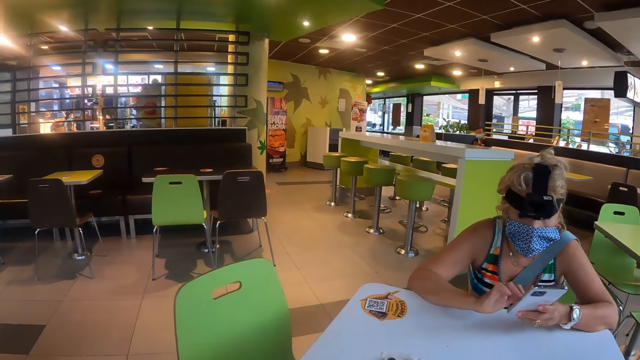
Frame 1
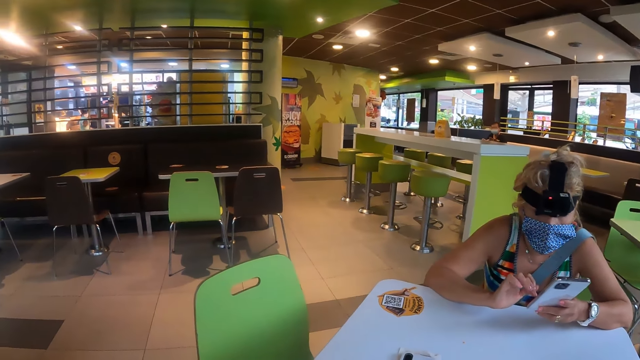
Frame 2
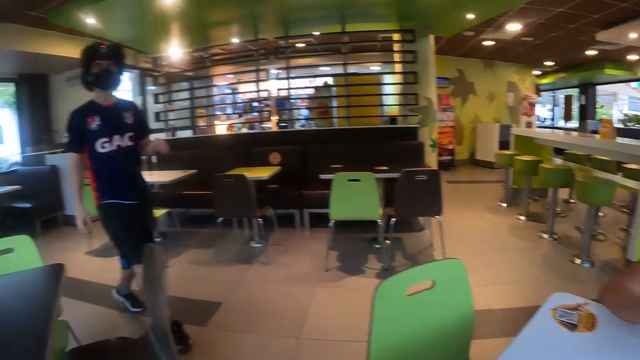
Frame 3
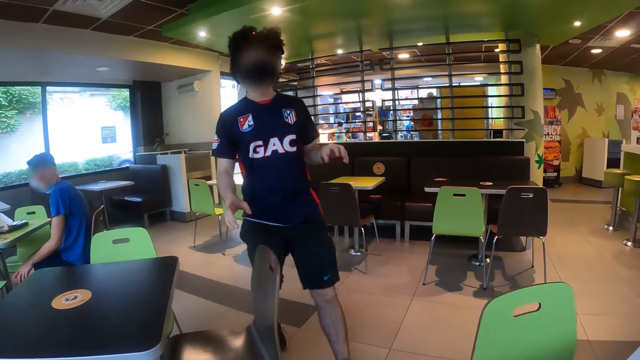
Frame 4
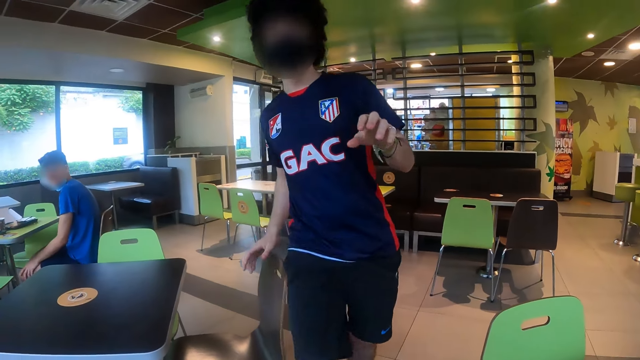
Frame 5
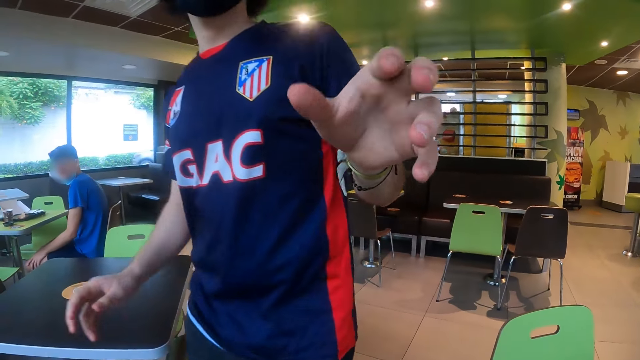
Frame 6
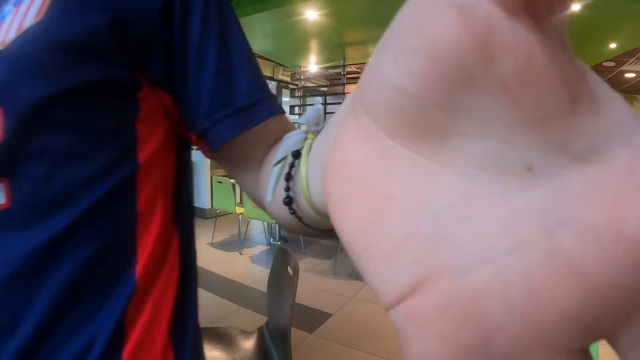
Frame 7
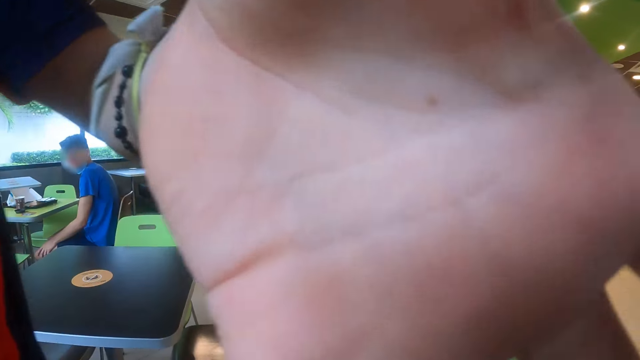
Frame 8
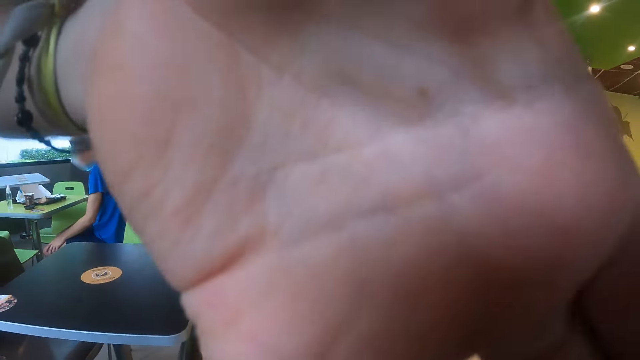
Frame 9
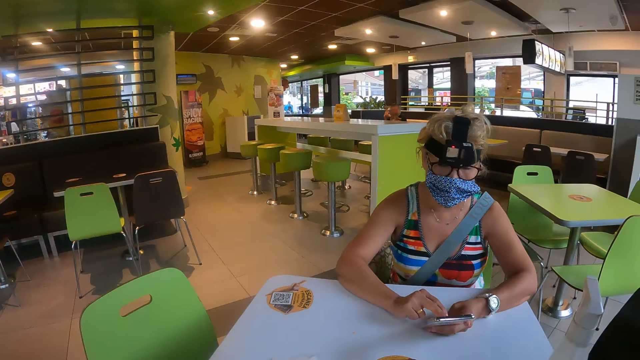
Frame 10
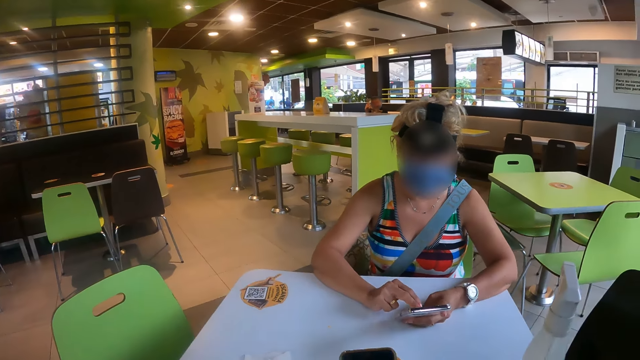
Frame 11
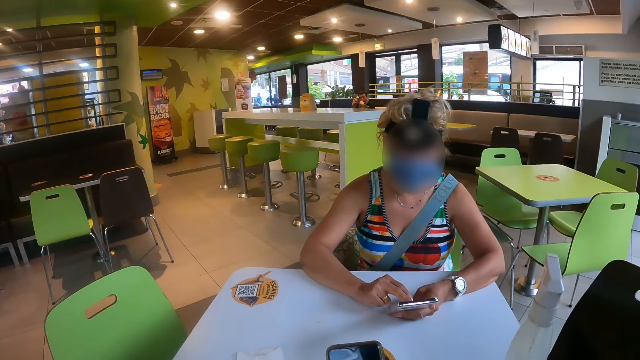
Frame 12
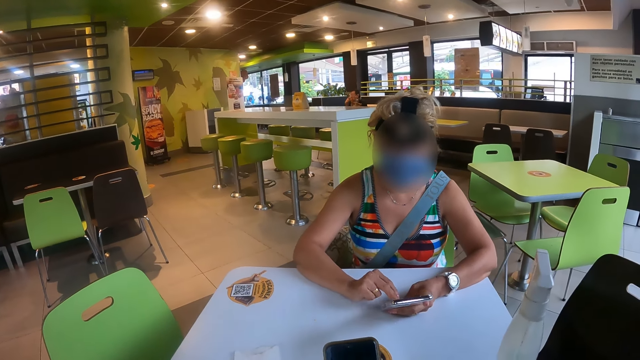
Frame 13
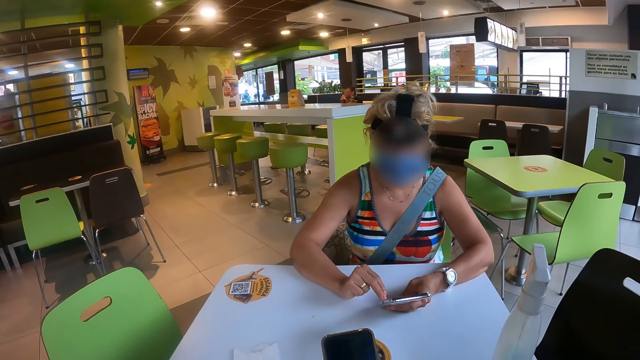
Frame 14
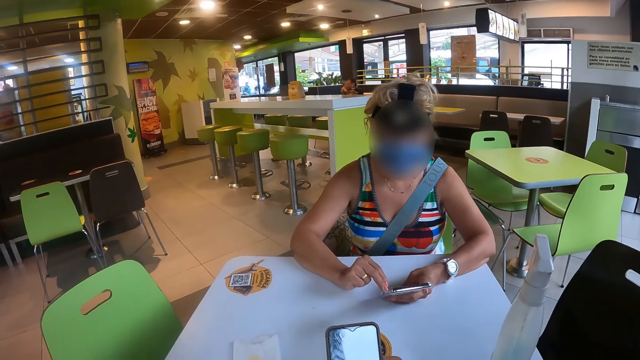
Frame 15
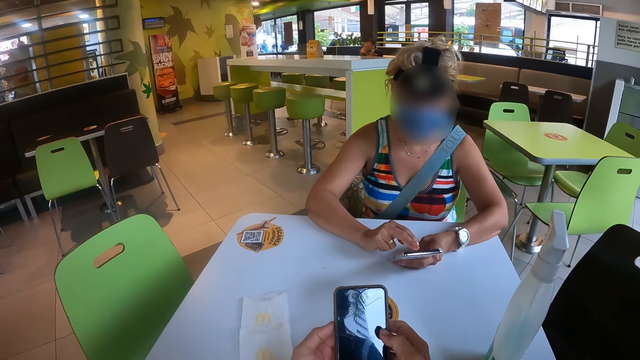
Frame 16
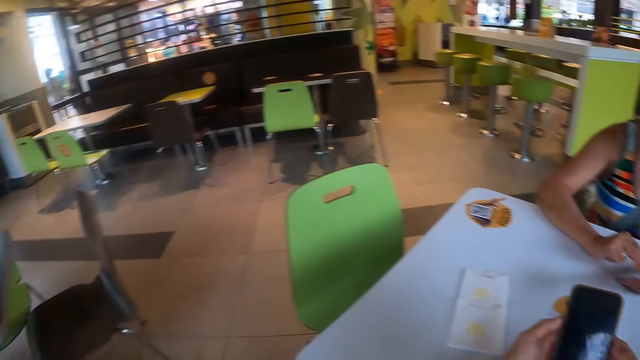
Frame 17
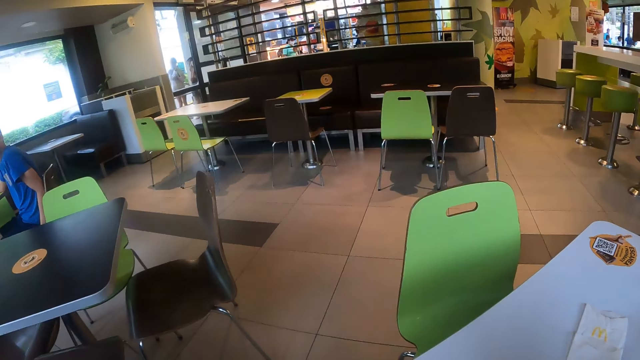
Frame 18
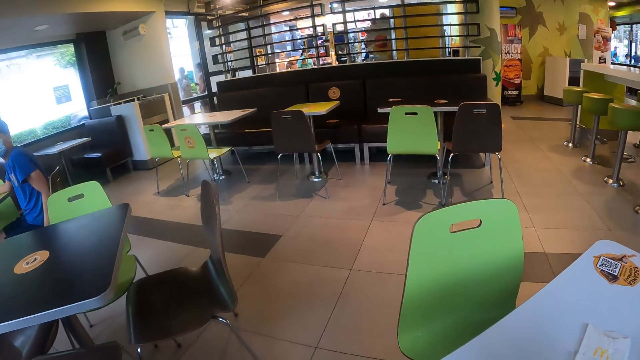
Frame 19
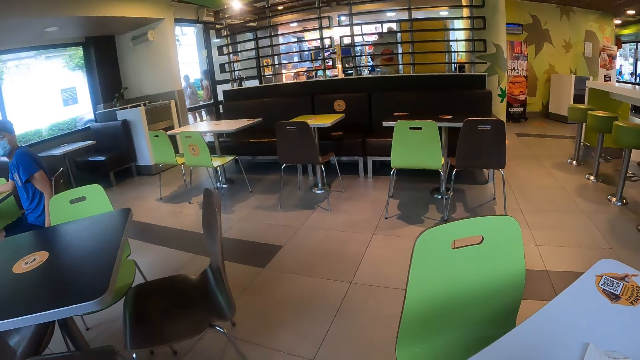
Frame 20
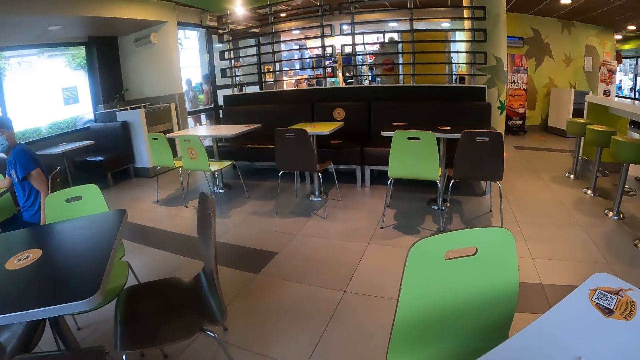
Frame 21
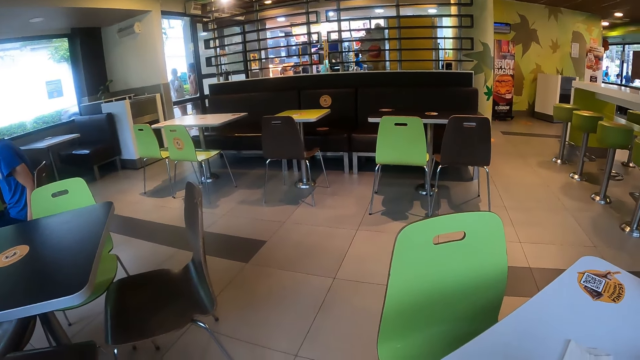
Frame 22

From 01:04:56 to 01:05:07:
A person operates the phone. Another person walks towards the camera wearer and touches a head camera for the camera wearer. The camera wearer looks at a third person. The third person operates her phone. The camera wearer operates the phone. The third person looks around a cafeteria.

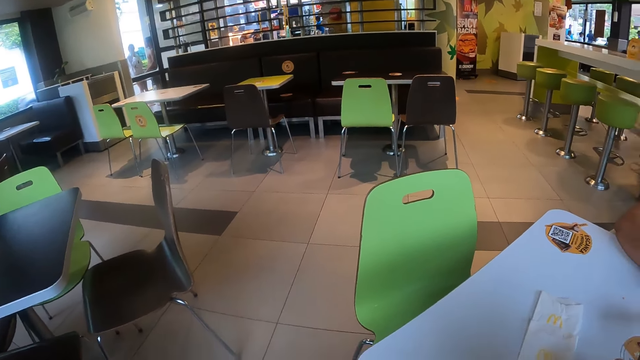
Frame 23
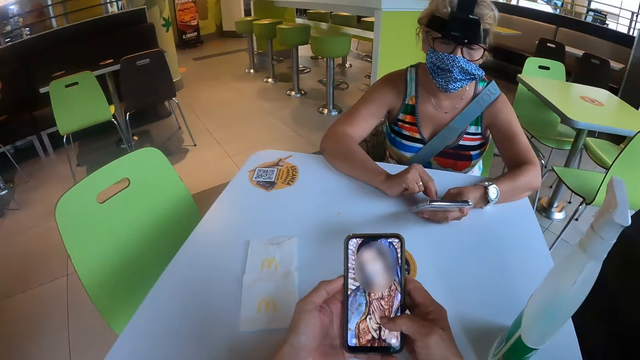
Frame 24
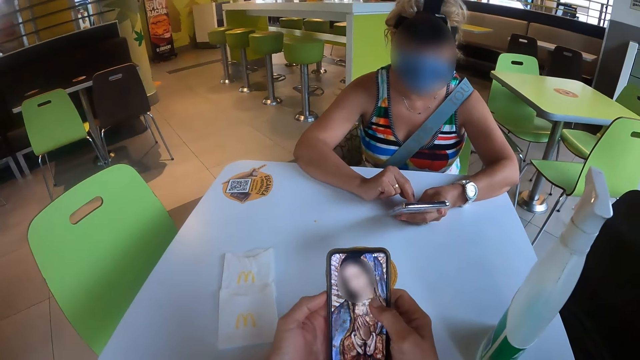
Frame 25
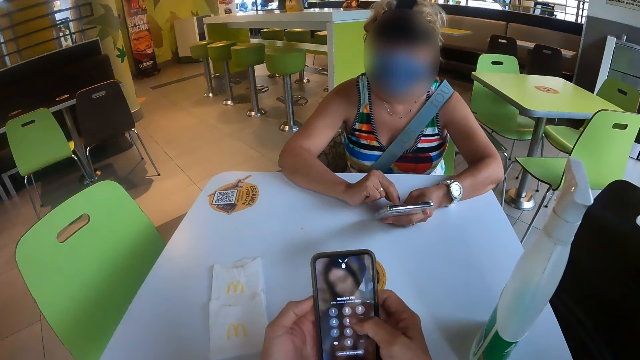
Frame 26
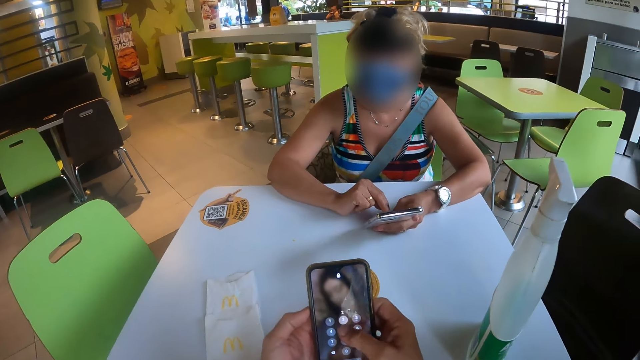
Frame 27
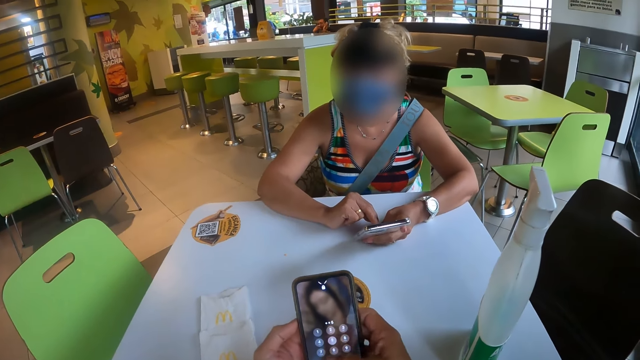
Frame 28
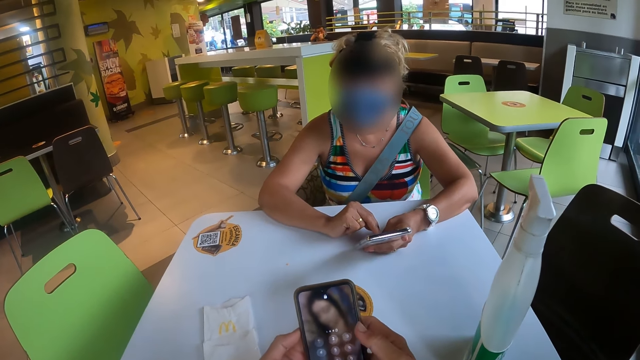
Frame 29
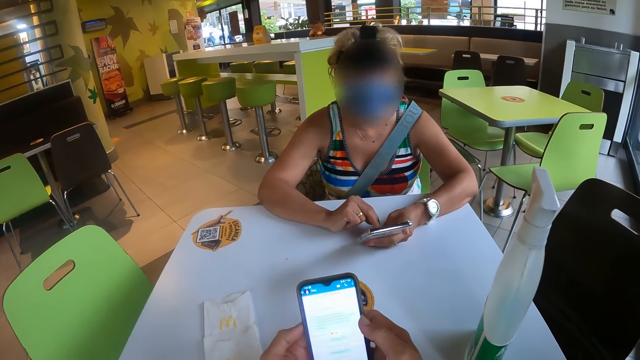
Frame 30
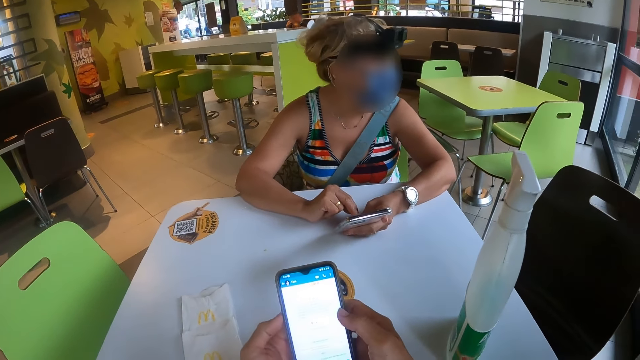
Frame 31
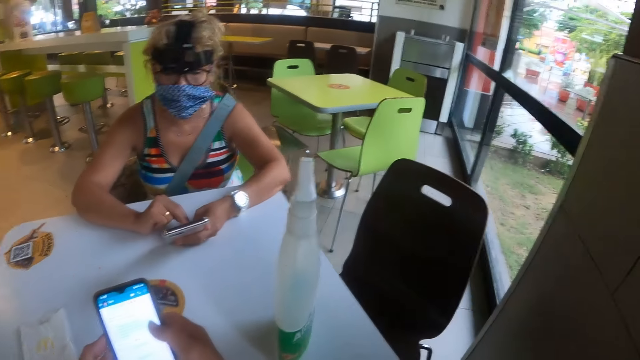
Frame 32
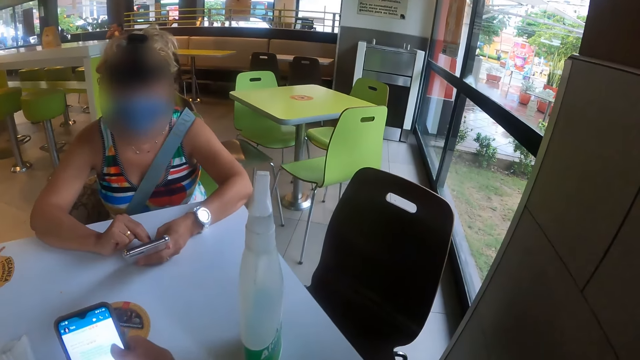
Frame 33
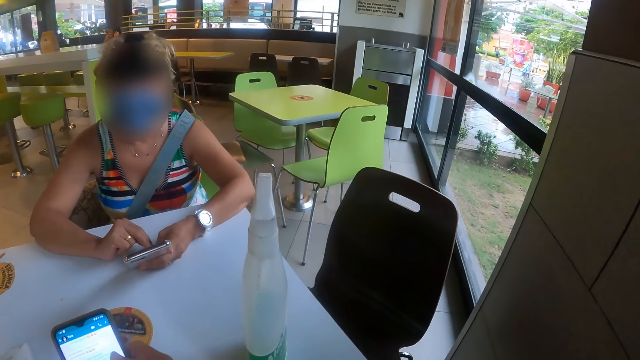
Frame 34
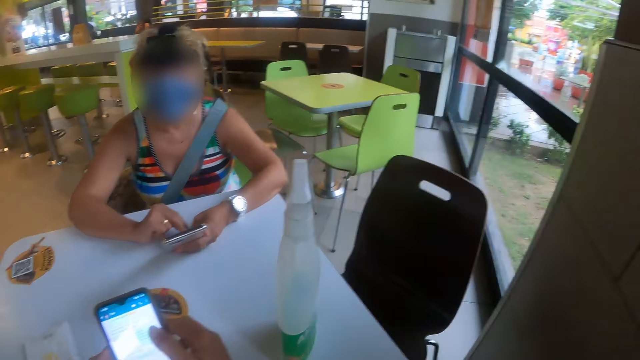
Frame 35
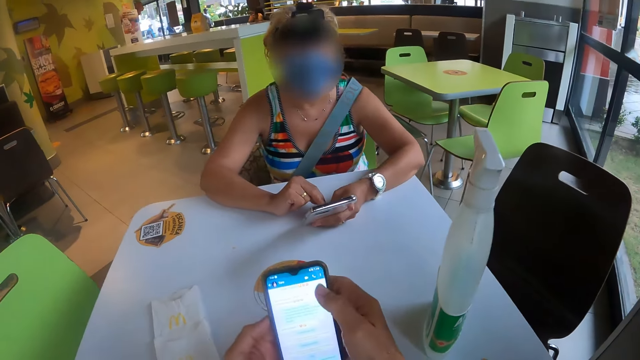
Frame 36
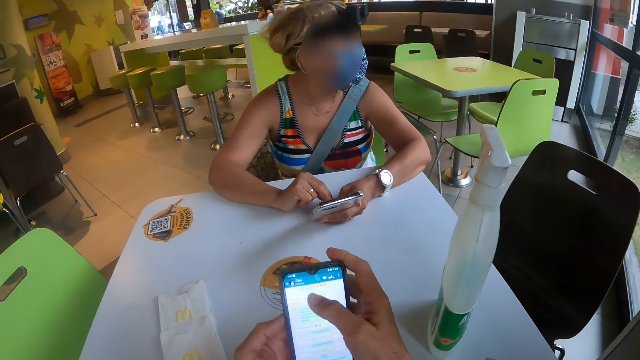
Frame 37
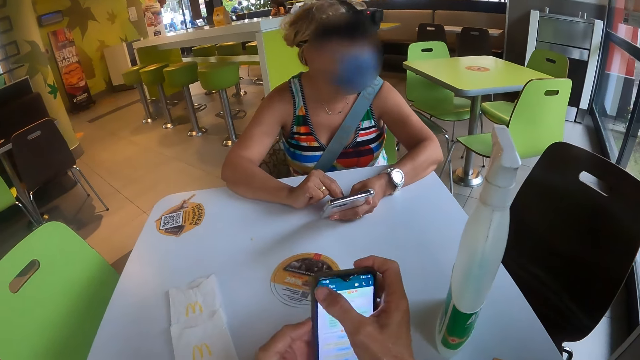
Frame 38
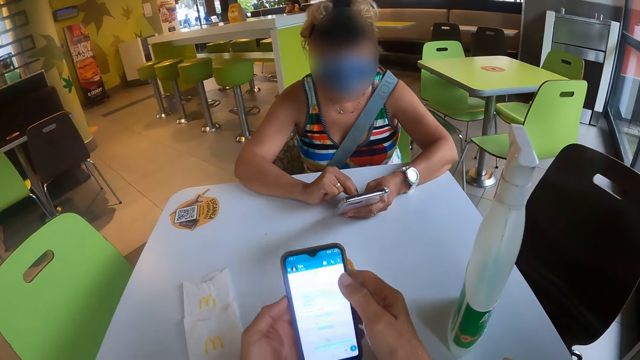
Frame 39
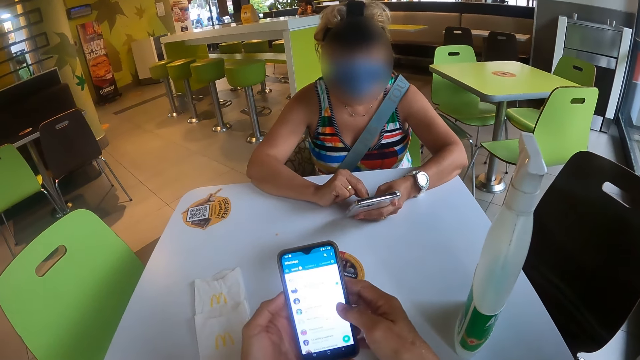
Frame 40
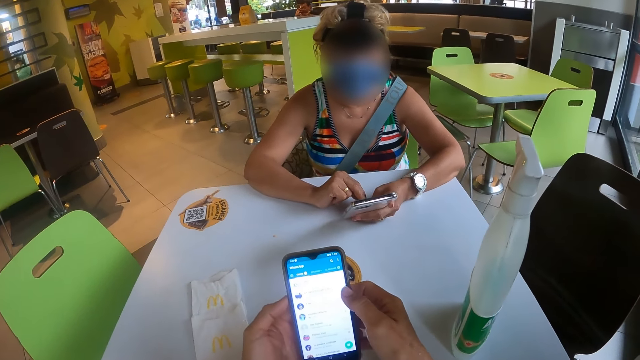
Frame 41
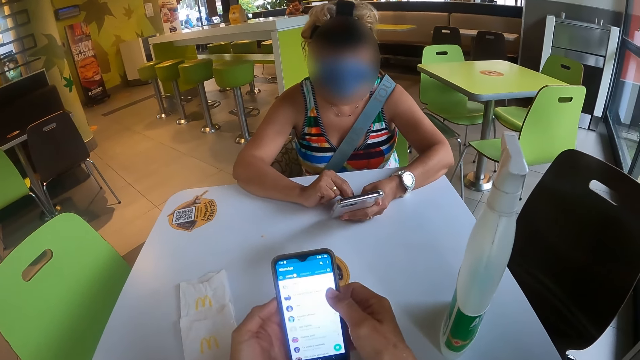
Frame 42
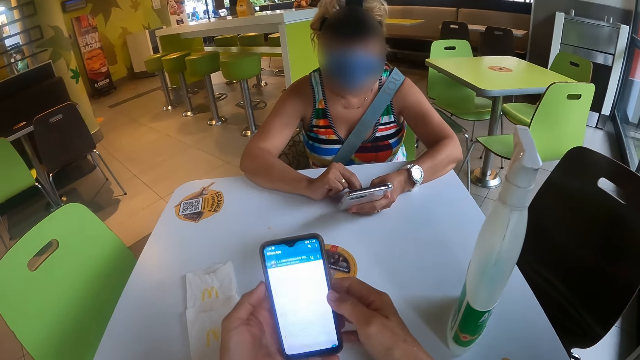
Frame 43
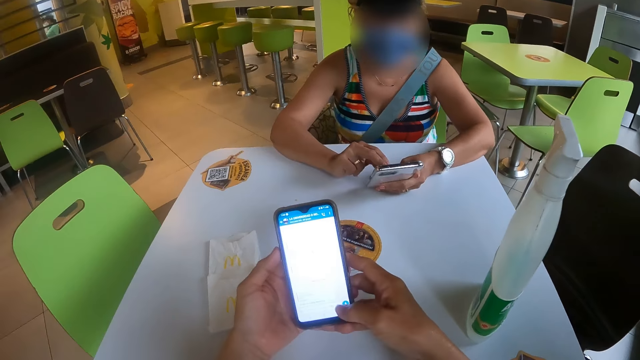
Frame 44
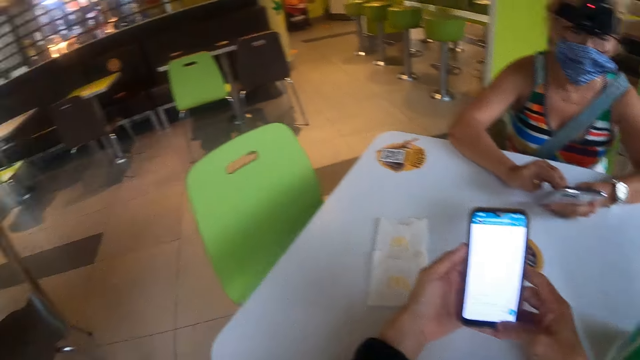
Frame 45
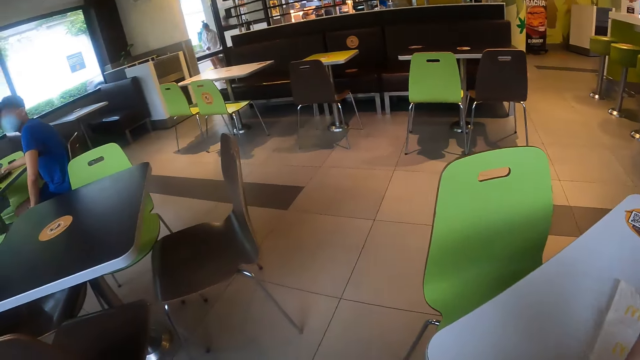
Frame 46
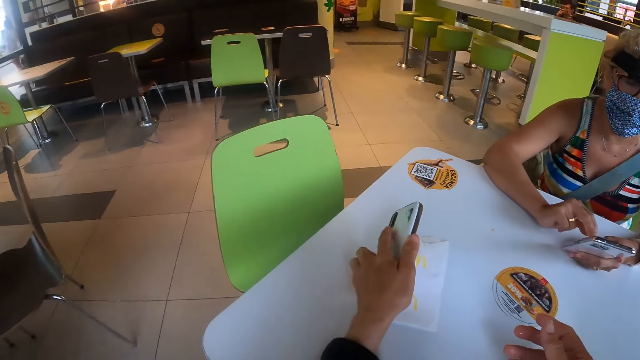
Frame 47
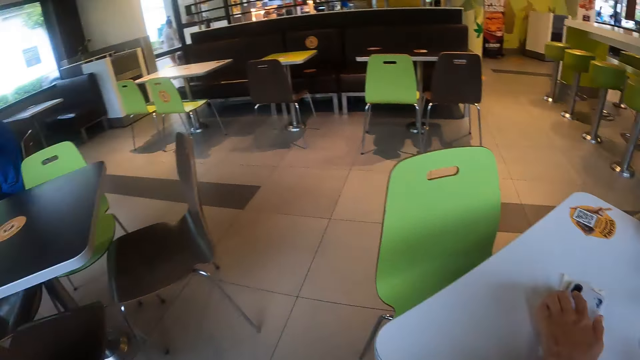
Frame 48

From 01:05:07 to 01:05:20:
The camera wearer holds the phone with both hands. They look at their phone and dial their phone. A person looks outside. The camera wearer looks outside. They operate their phone. The person looks outside. The person looks at the camera wearer. The person operates her phone. The camera wearer looks around a cafeteria.
